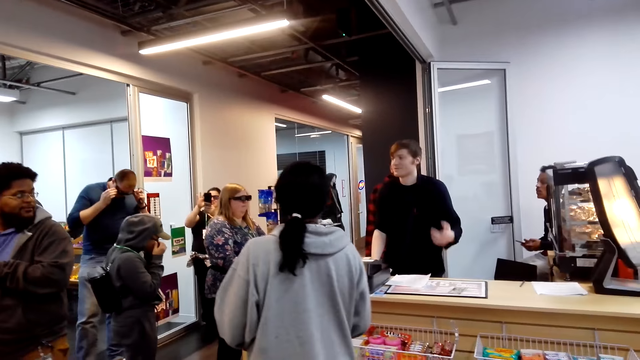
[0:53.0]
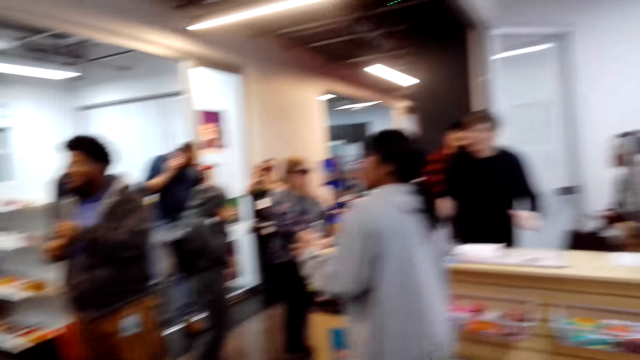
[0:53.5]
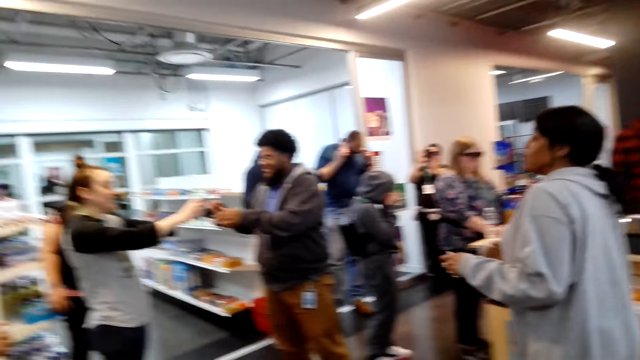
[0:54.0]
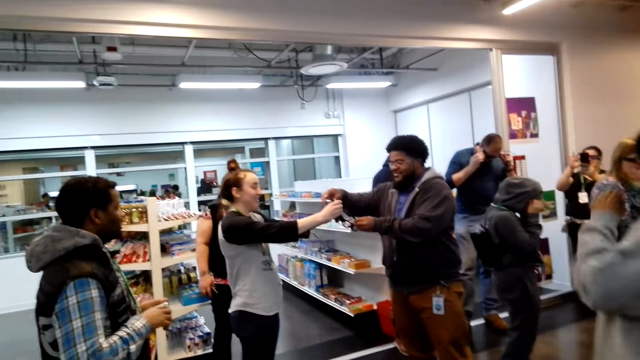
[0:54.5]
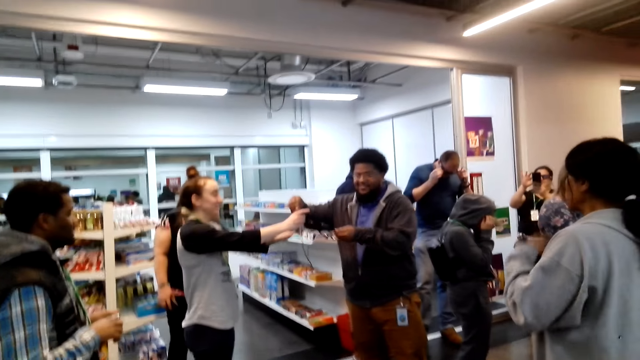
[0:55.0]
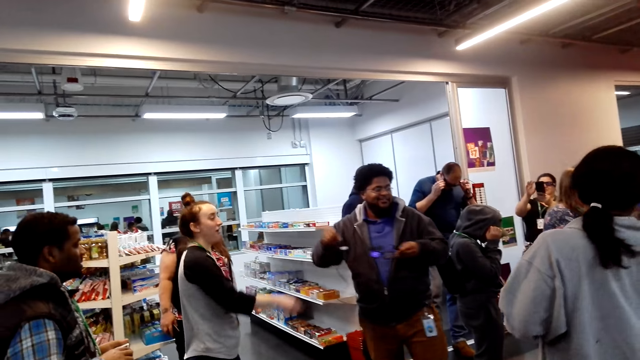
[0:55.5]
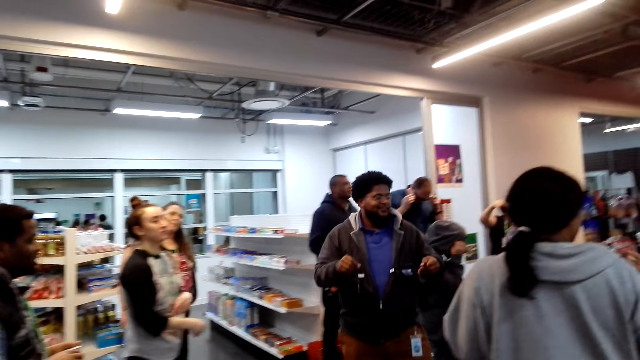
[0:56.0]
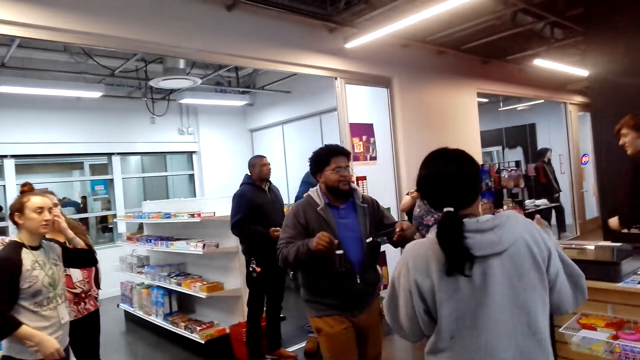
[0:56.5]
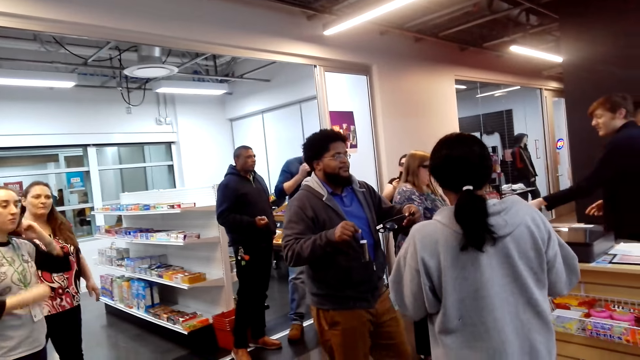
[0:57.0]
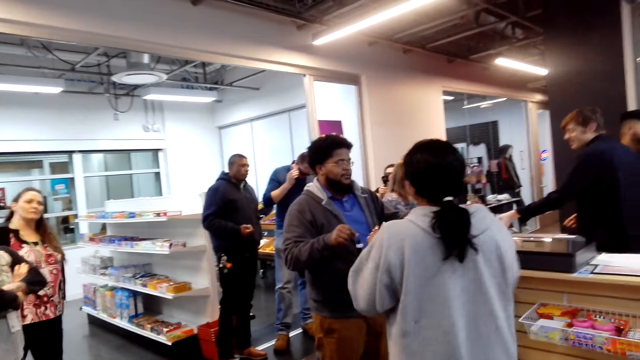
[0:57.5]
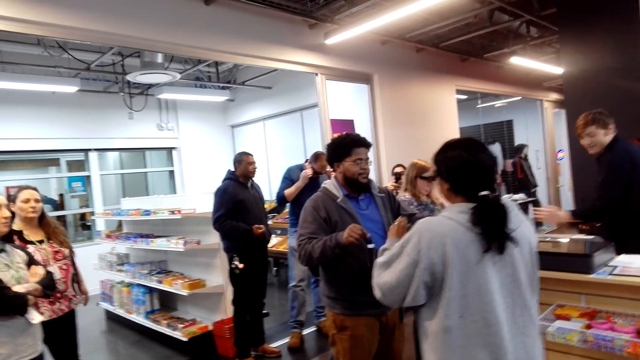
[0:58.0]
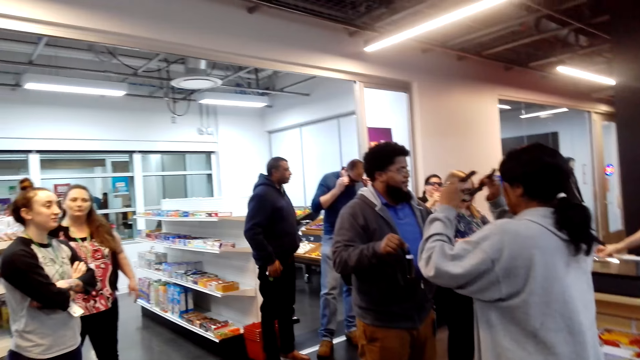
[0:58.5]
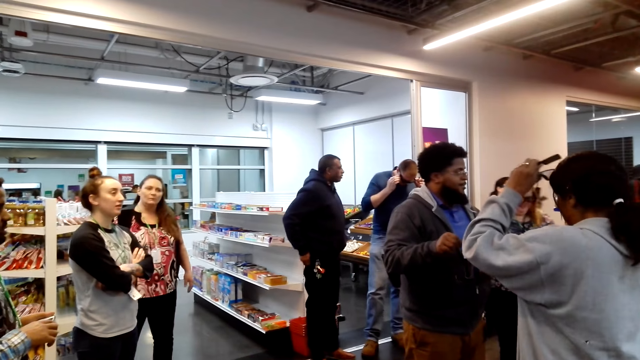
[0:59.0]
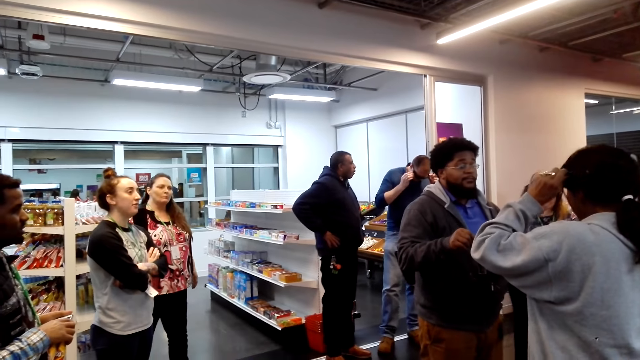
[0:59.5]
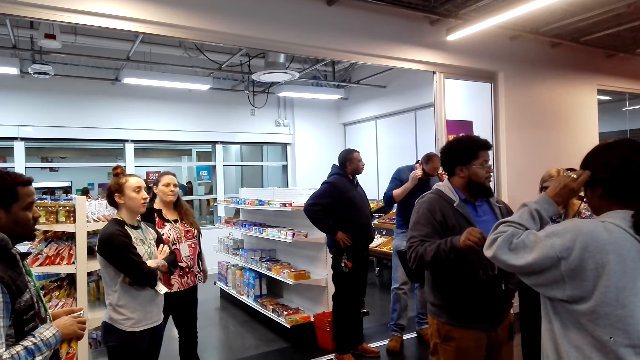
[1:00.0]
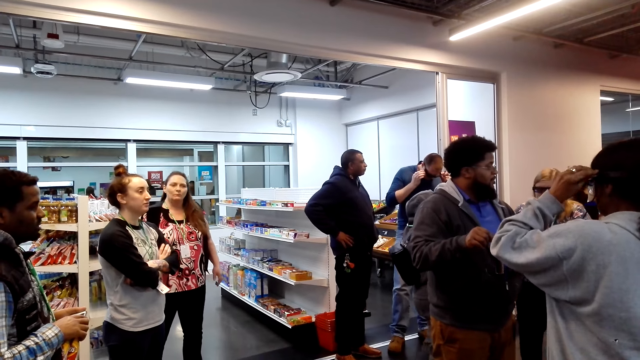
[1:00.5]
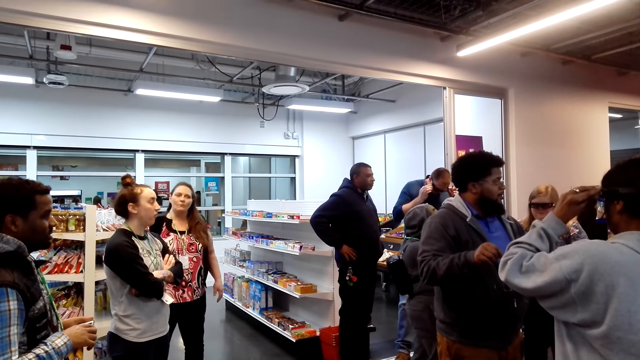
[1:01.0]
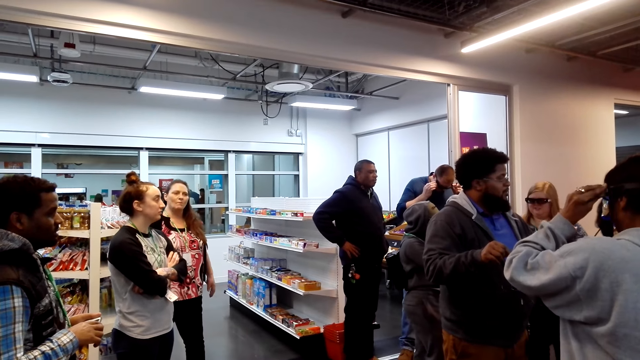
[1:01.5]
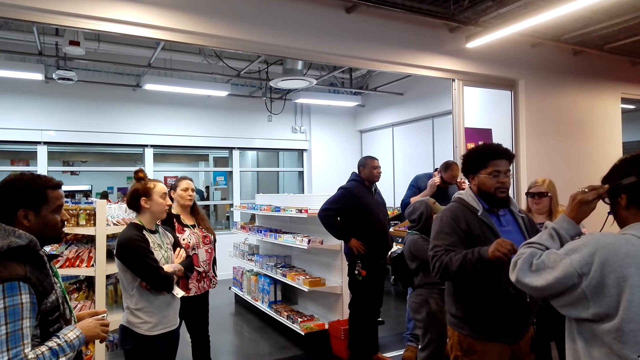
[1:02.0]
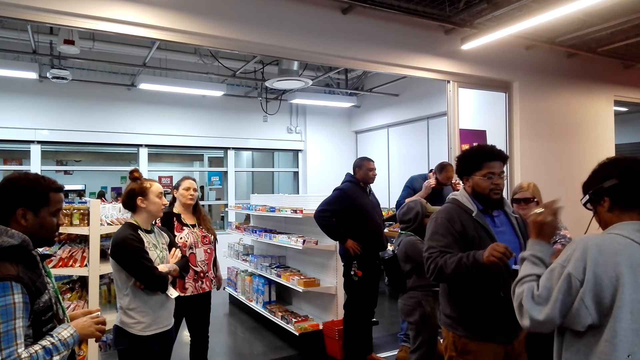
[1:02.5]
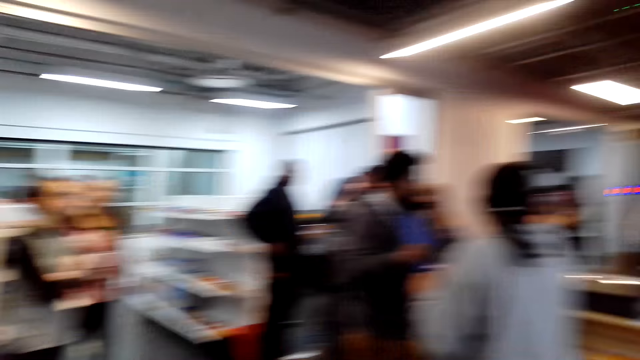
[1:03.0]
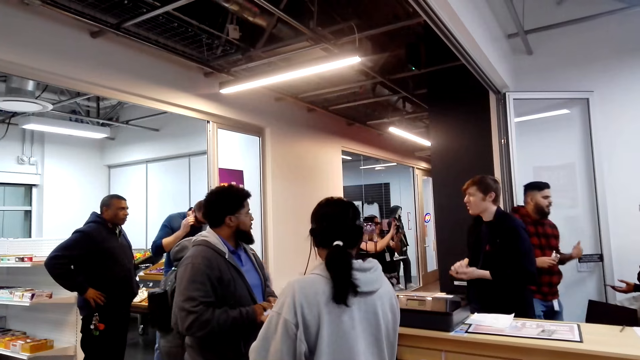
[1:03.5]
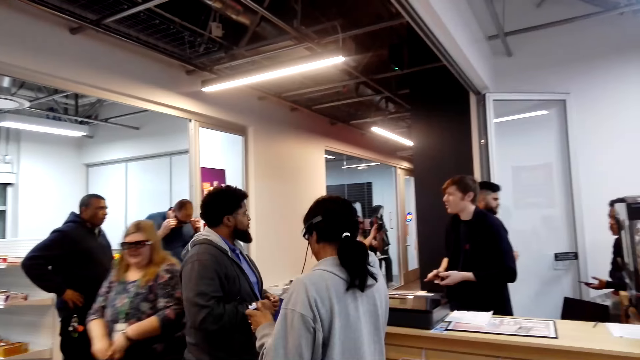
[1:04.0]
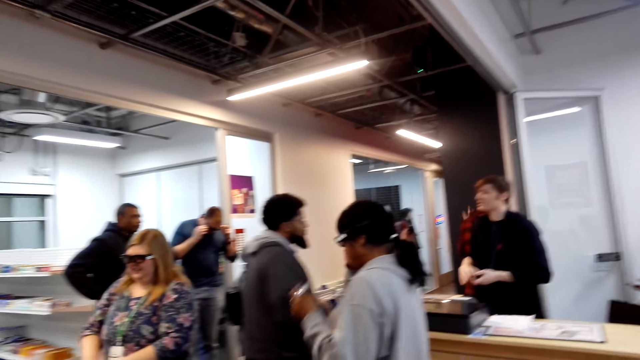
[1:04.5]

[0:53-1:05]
The camera wearer stands.

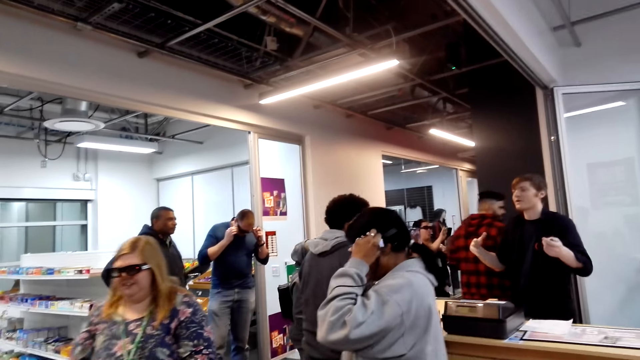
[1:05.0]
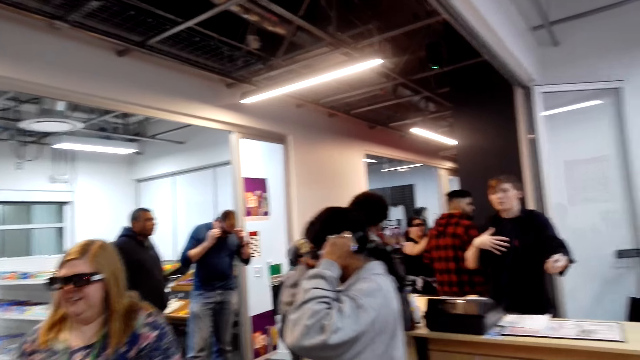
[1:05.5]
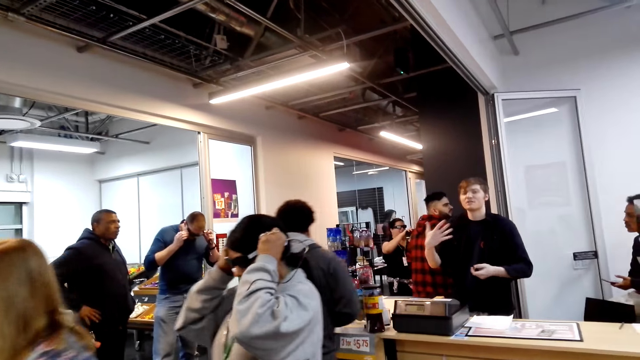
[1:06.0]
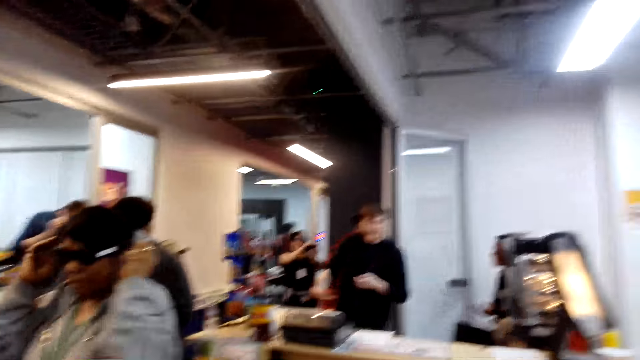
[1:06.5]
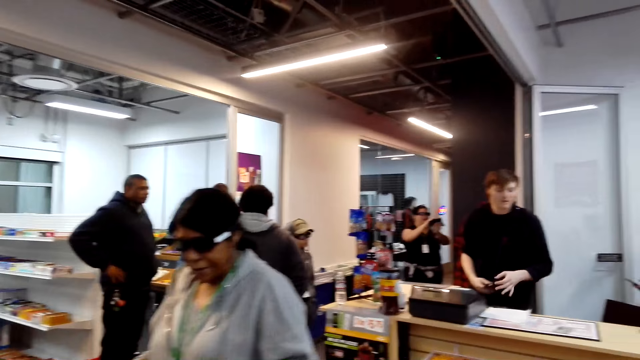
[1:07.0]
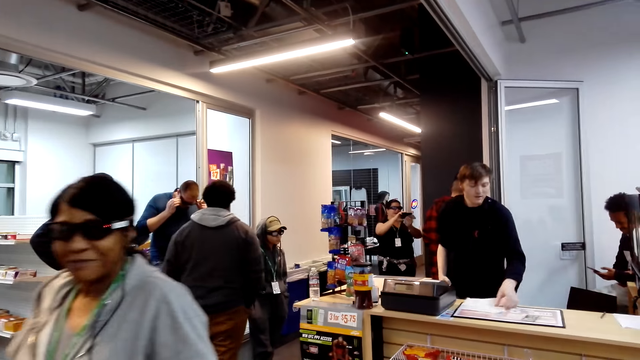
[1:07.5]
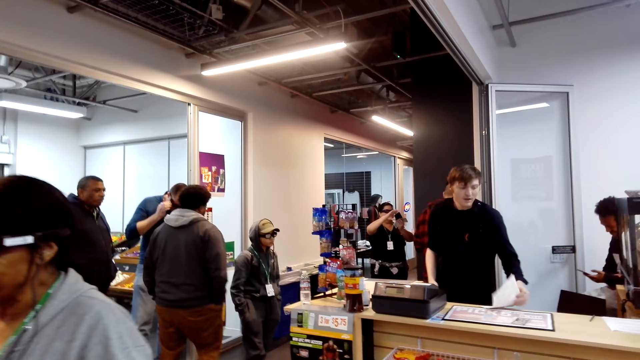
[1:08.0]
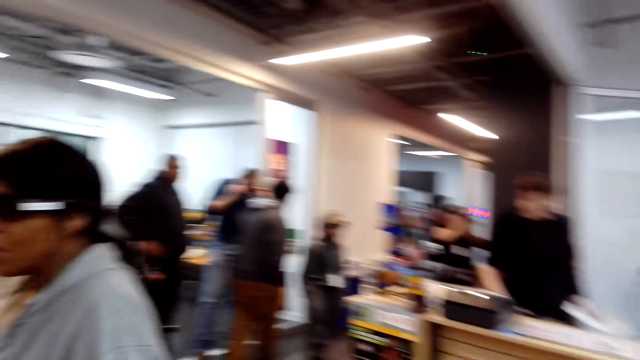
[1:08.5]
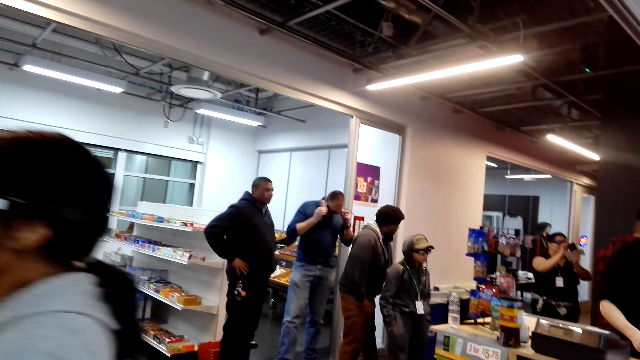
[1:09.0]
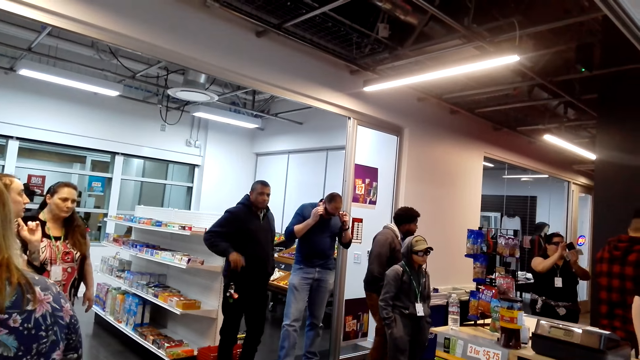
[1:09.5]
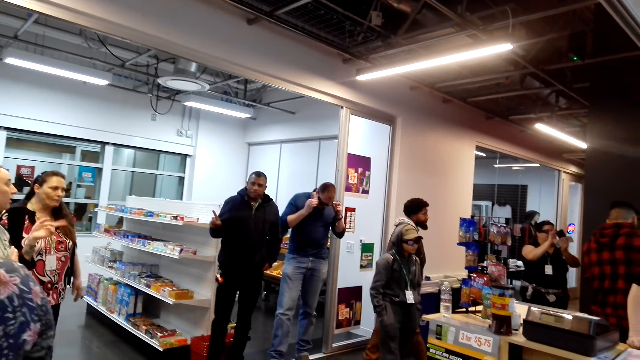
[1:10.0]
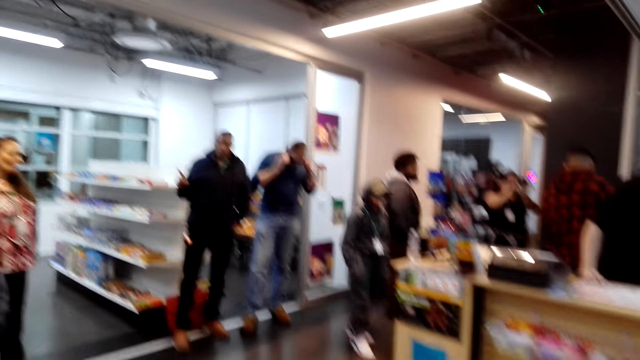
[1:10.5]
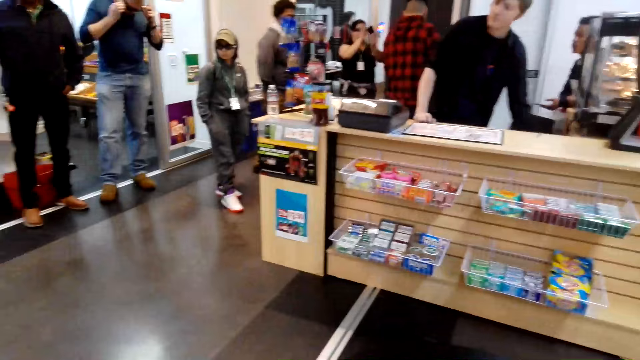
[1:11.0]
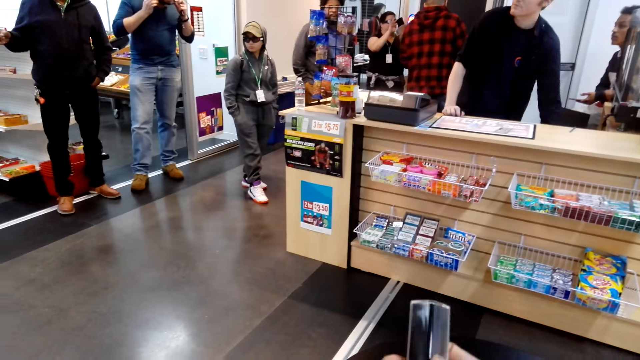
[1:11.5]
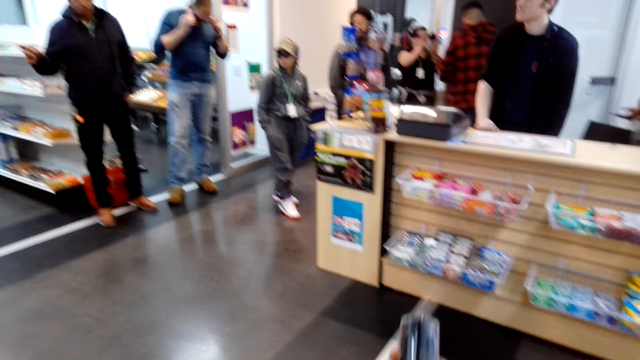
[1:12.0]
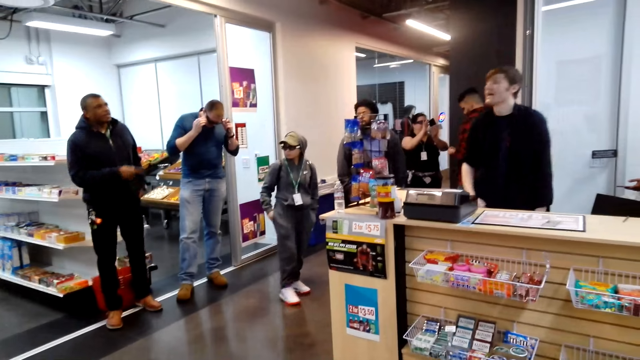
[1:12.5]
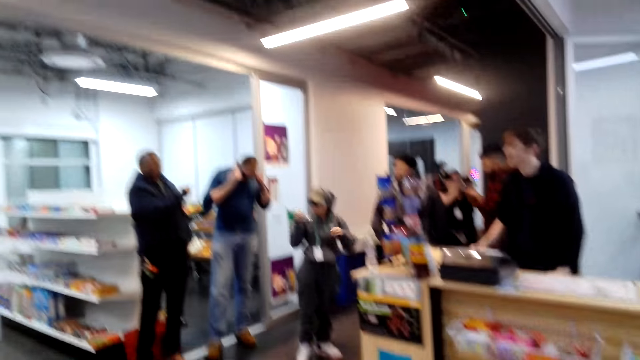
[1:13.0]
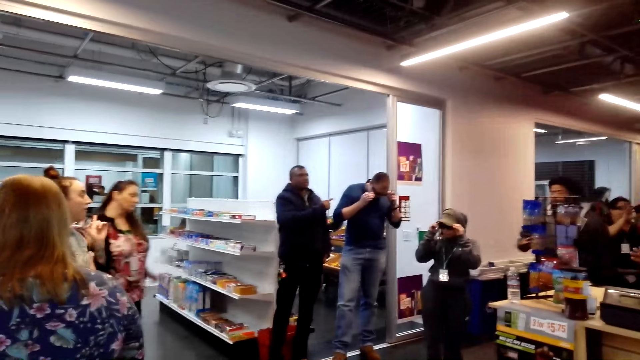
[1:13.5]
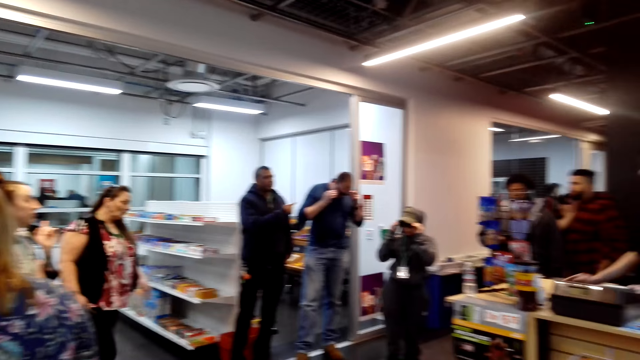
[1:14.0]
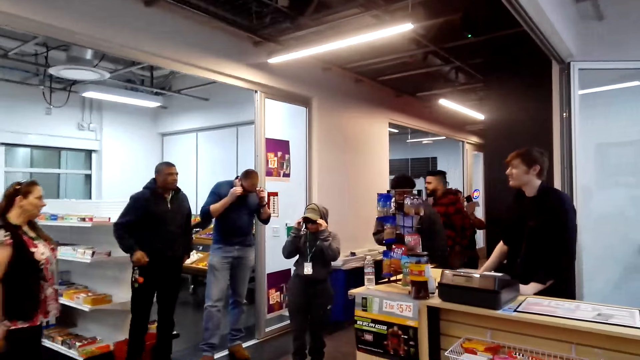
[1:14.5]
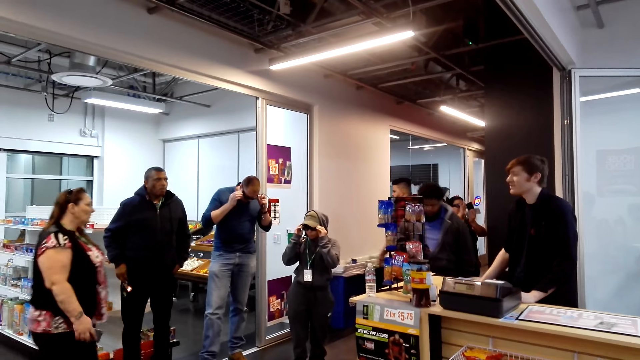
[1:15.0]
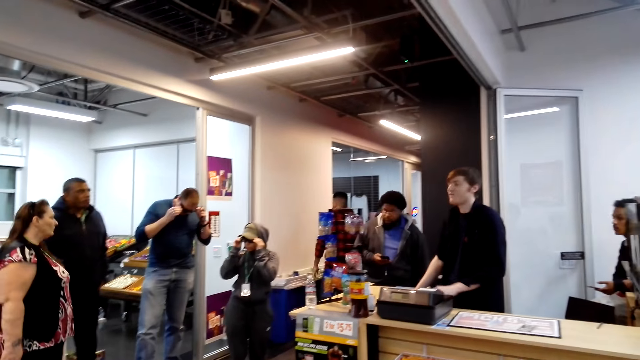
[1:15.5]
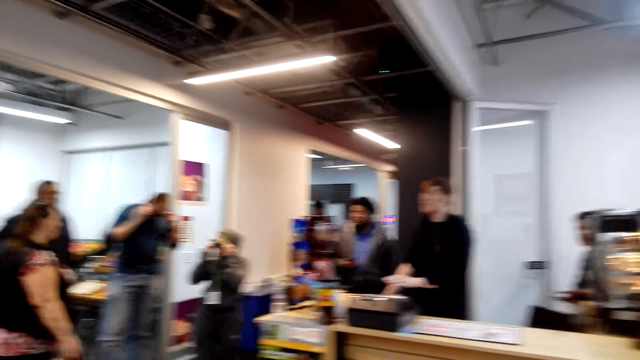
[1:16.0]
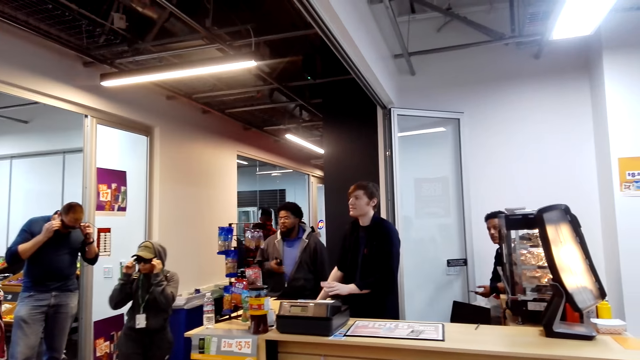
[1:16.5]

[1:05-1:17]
The camera wearer adjusts something in the right hand. They touch something. They look around in the supermarket.
